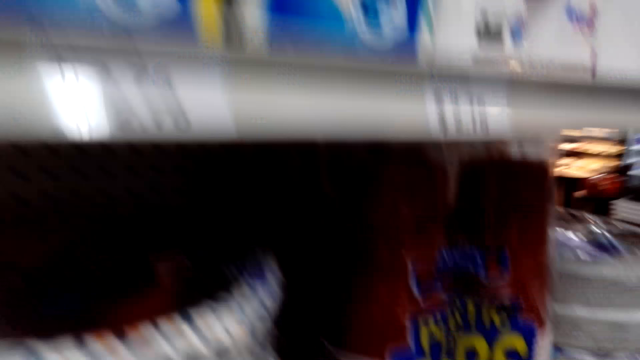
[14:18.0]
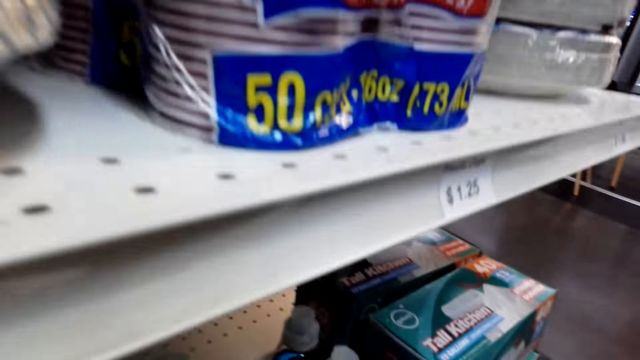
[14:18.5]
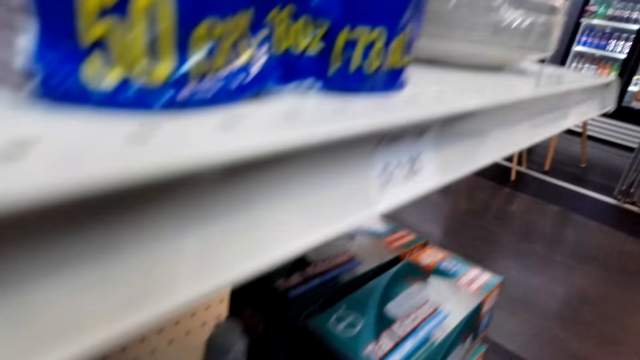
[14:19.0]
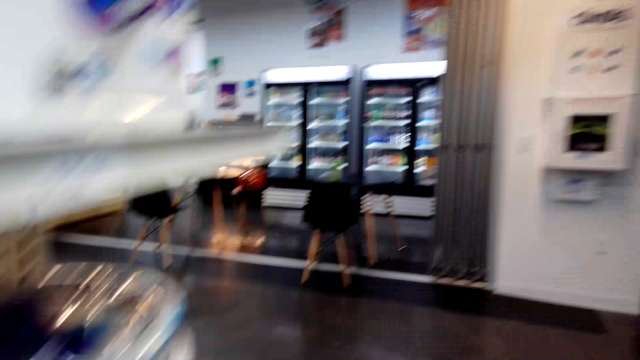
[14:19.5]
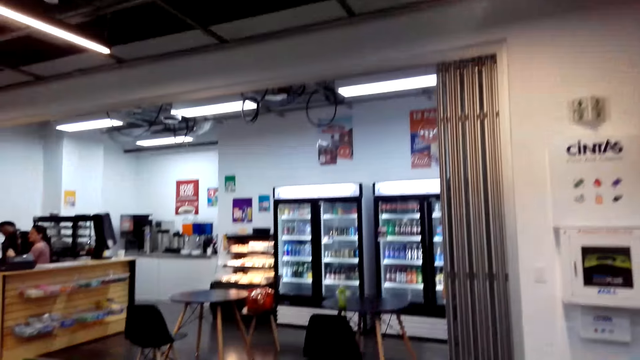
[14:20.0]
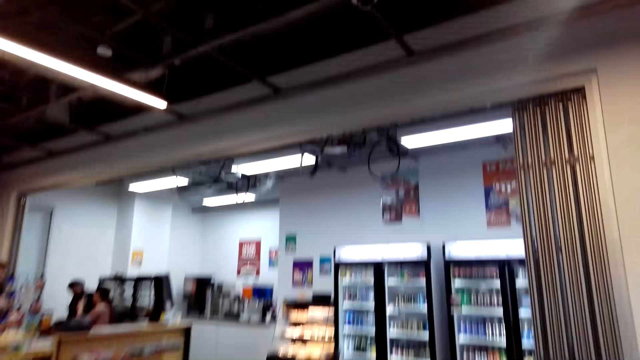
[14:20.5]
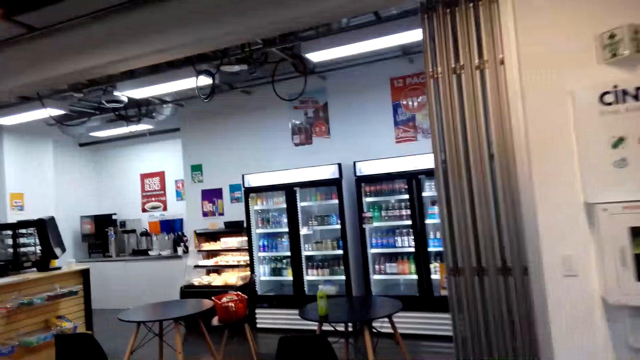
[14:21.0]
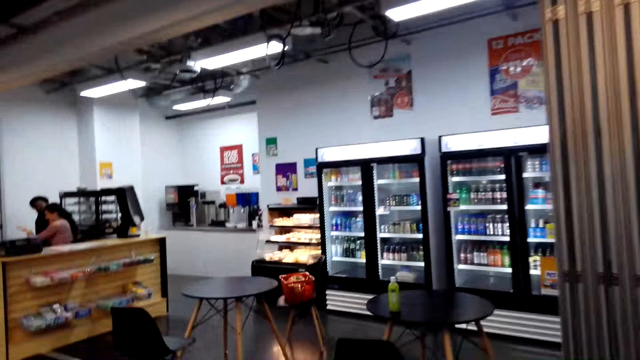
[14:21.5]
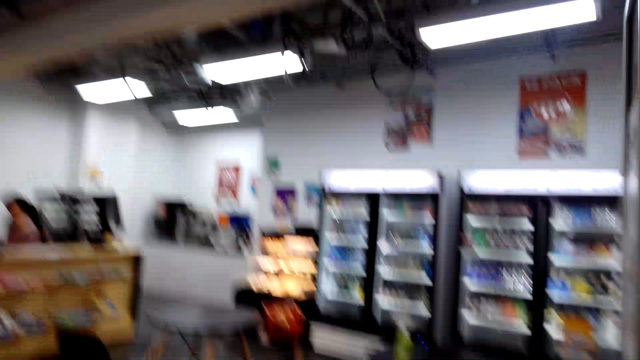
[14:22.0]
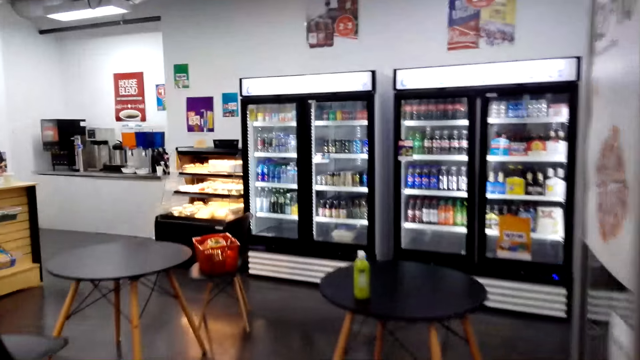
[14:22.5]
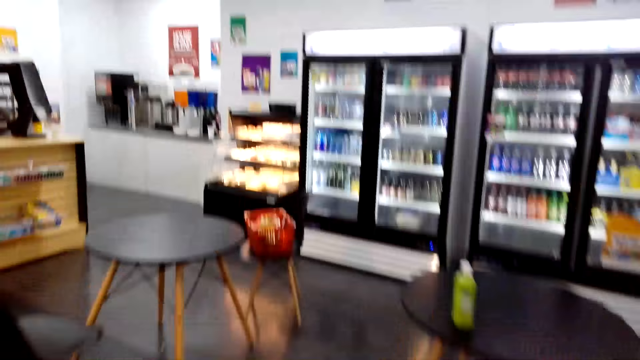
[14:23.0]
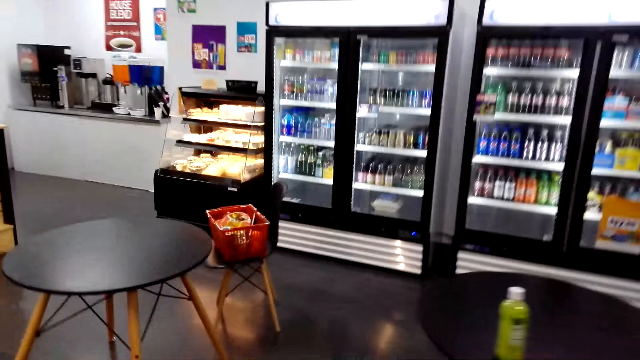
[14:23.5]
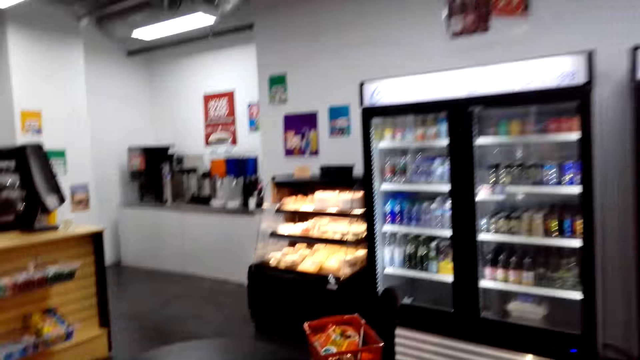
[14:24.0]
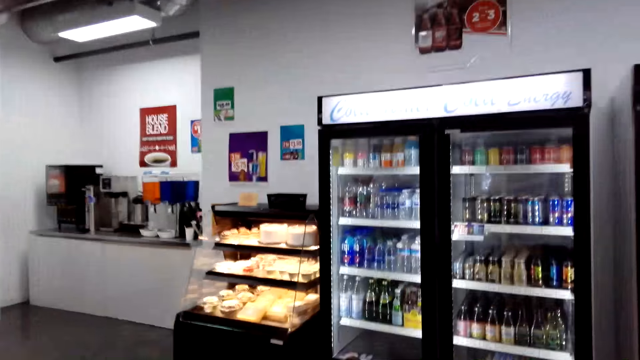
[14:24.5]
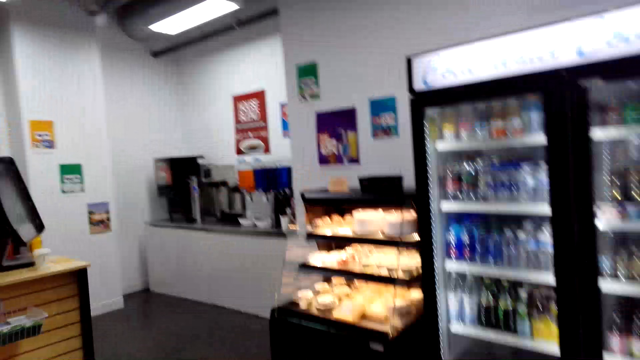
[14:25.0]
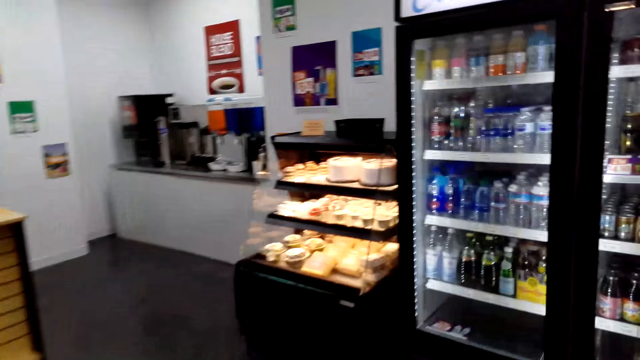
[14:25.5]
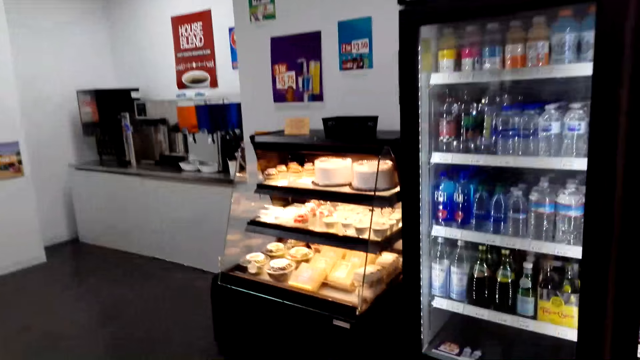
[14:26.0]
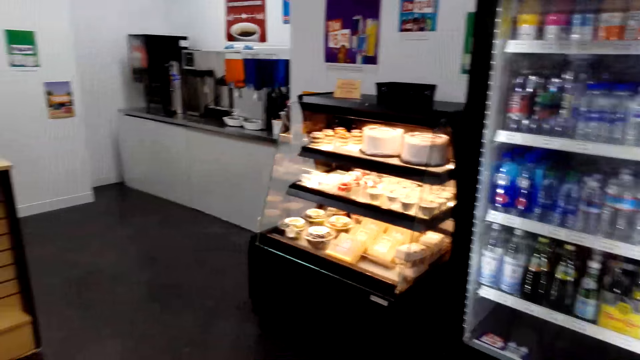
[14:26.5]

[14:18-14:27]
The camera wearer returns something to the shelf. They walk around.

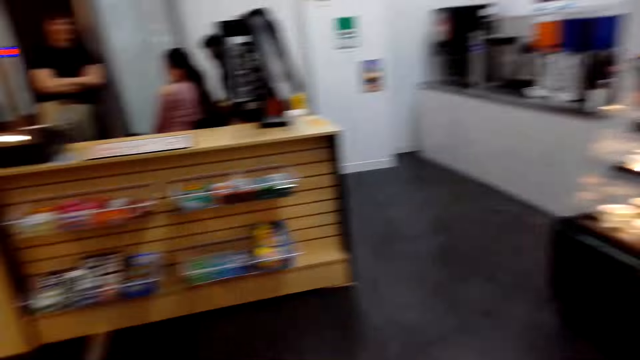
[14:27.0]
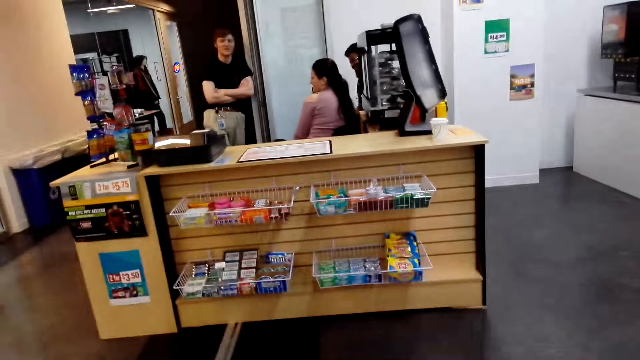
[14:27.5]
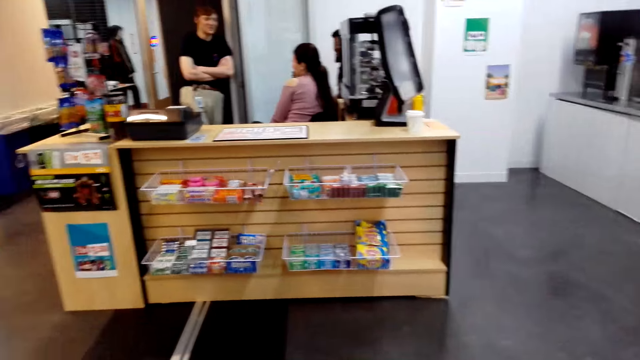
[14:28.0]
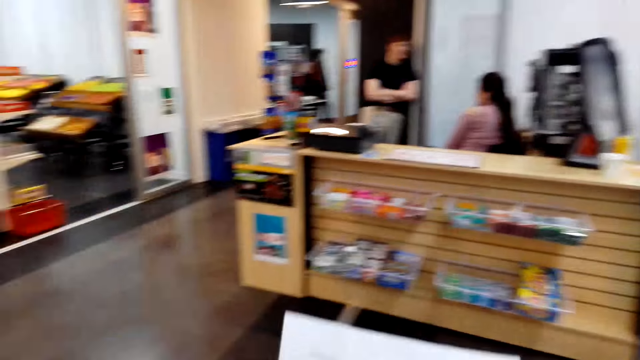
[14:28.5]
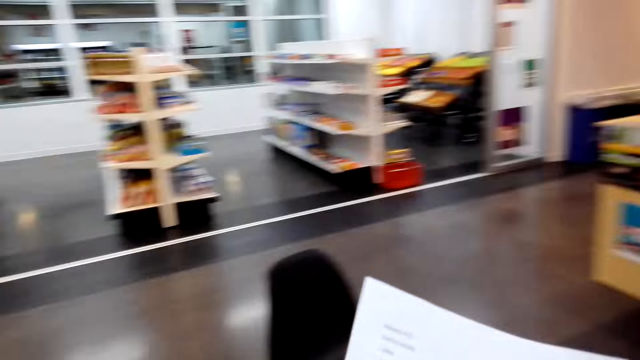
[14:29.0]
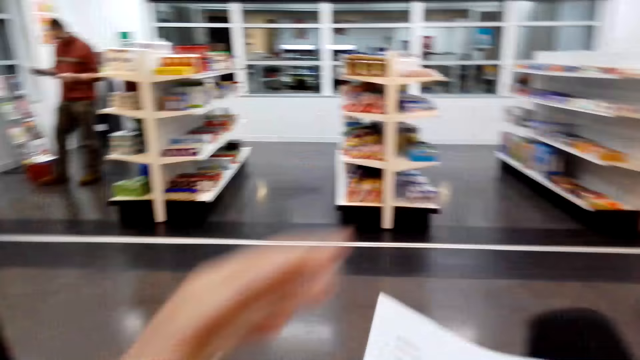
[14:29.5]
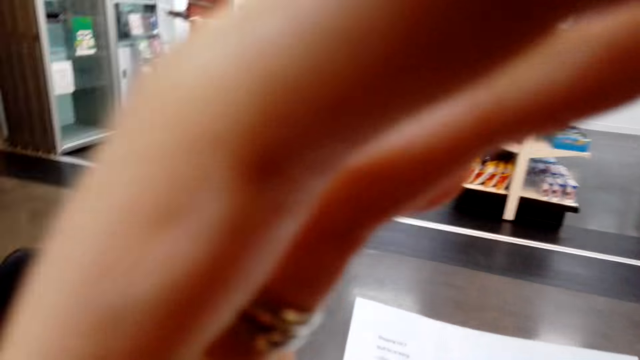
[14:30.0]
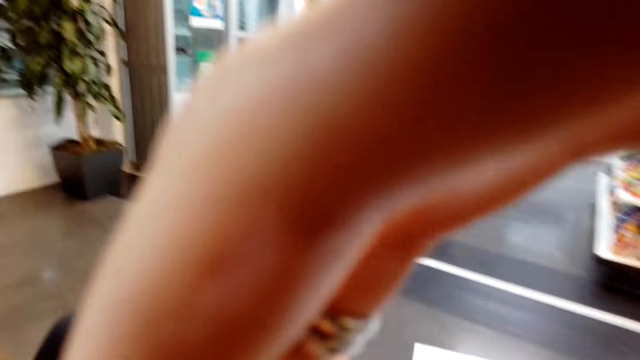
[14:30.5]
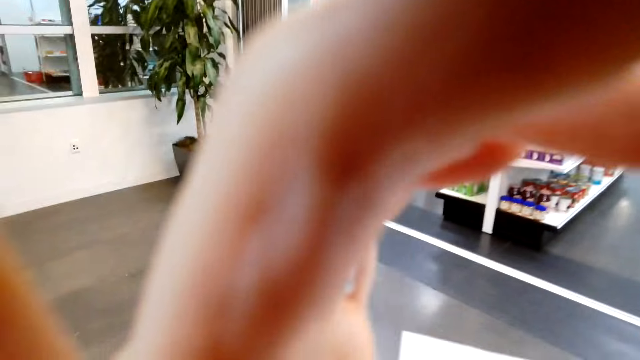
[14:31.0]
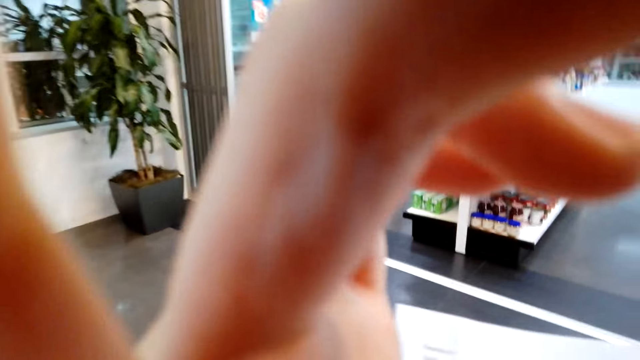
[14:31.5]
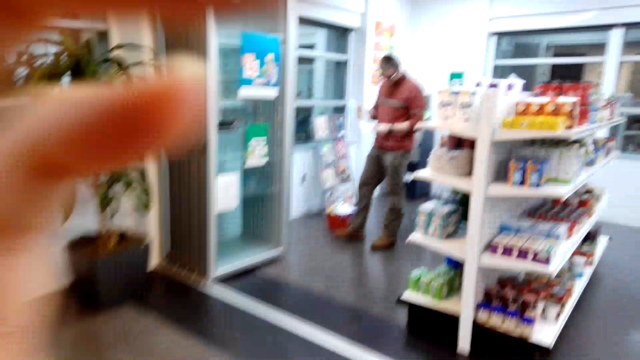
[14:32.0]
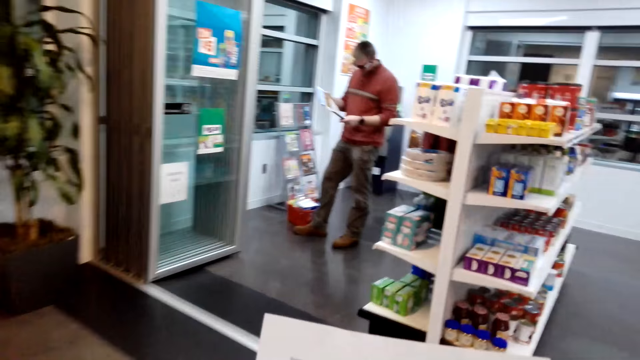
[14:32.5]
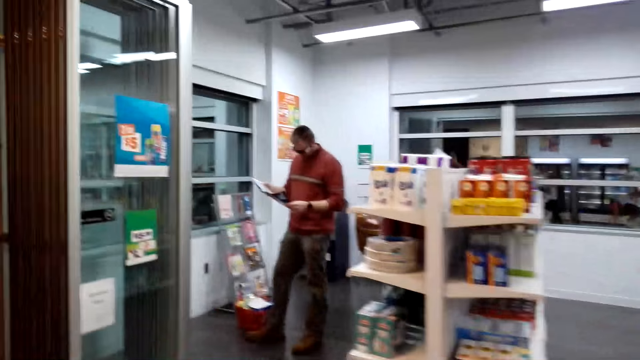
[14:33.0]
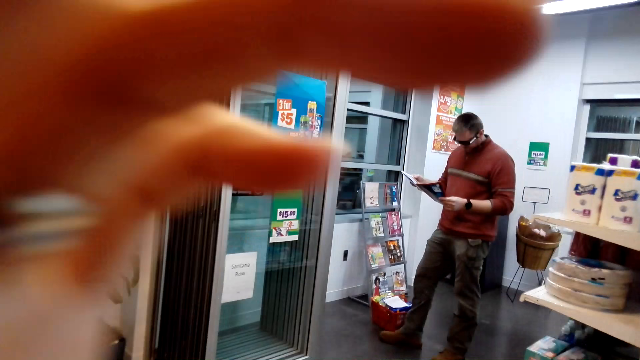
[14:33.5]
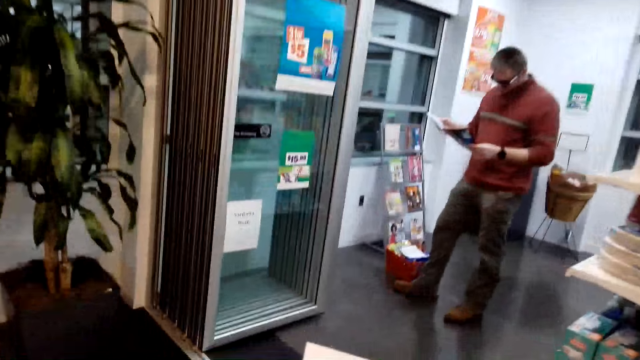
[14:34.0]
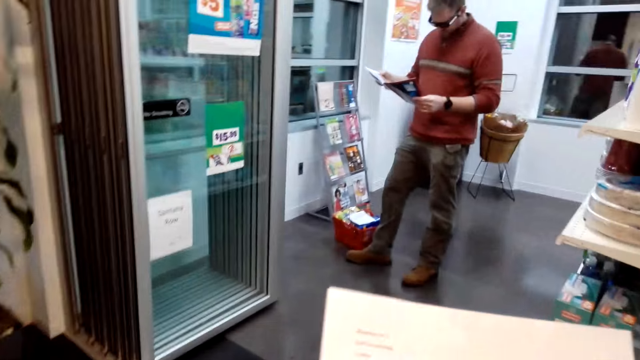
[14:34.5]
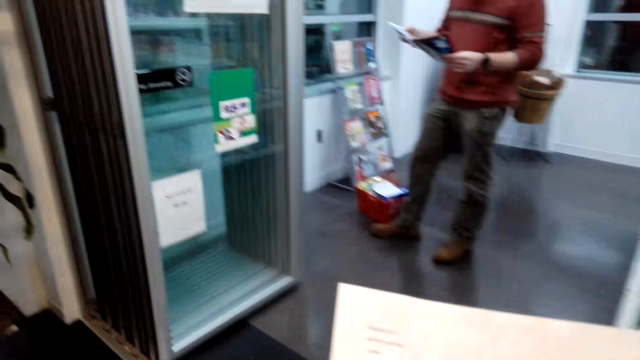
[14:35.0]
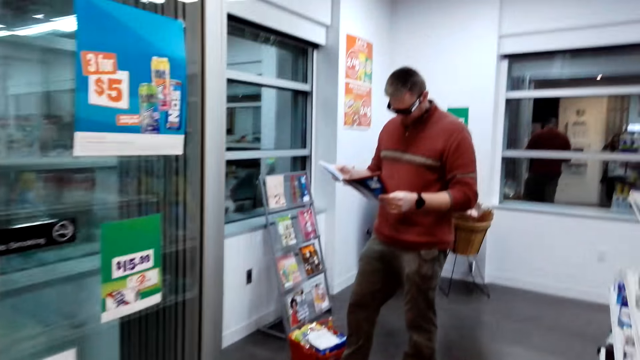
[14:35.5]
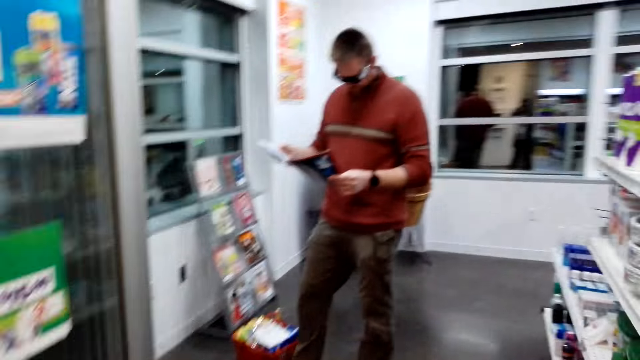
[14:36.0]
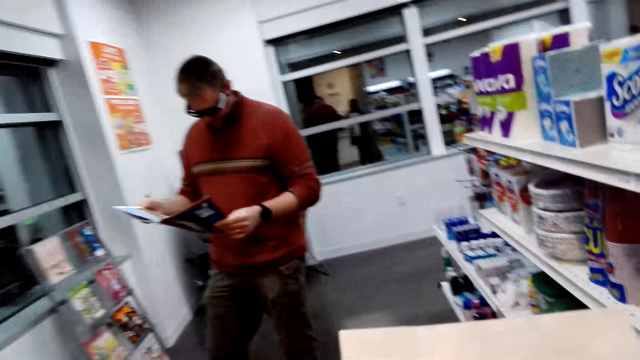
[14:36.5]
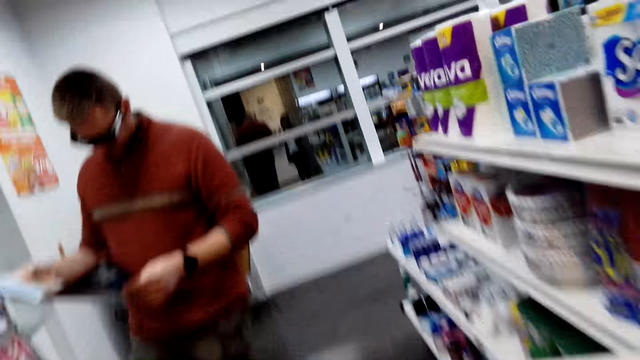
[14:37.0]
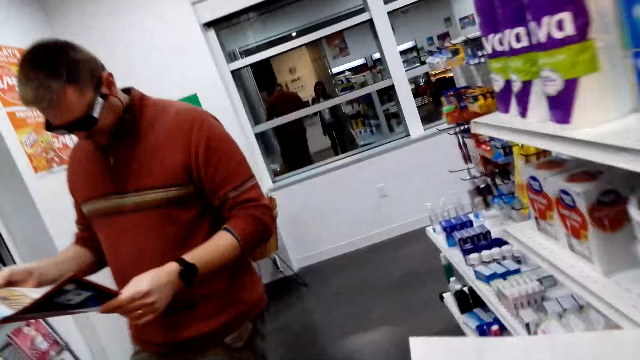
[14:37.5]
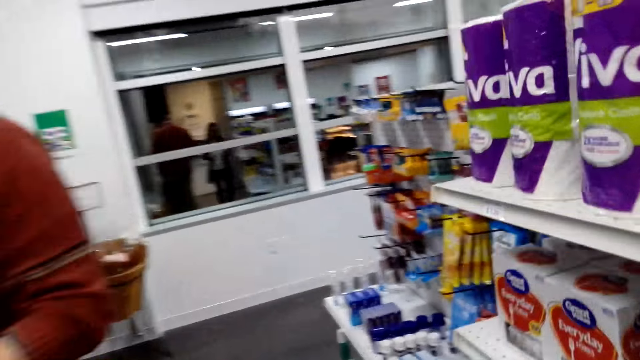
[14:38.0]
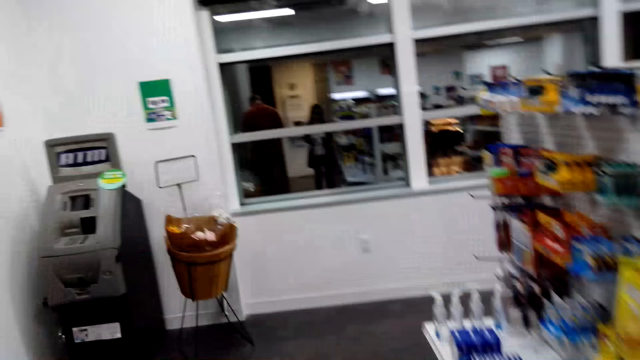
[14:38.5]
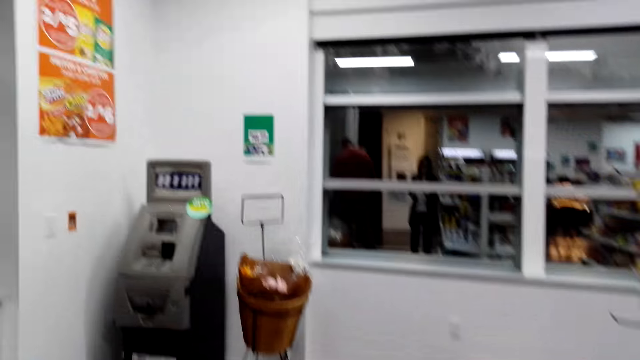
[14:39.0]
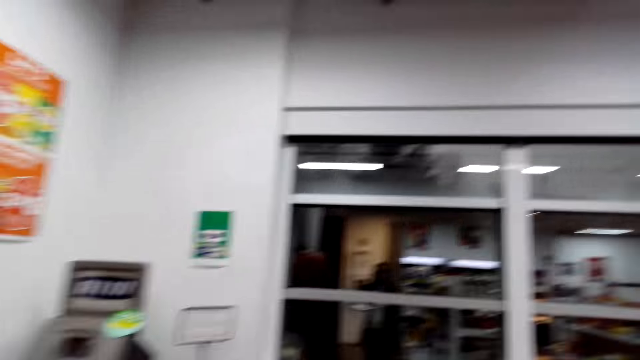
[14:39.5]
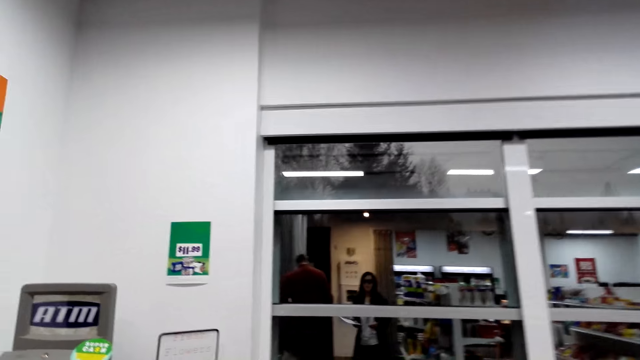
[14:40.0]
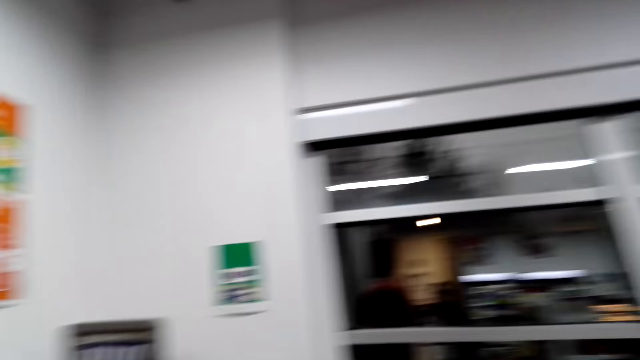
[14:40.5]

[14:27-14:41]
The camera wearer looks around the supermarket. They adjust the camera. They look through their shopping list. They walk around.
